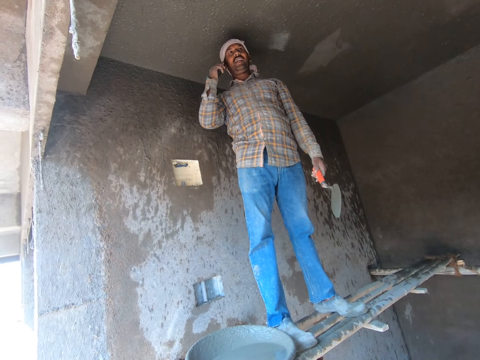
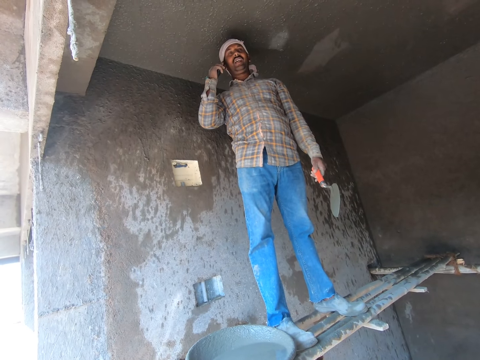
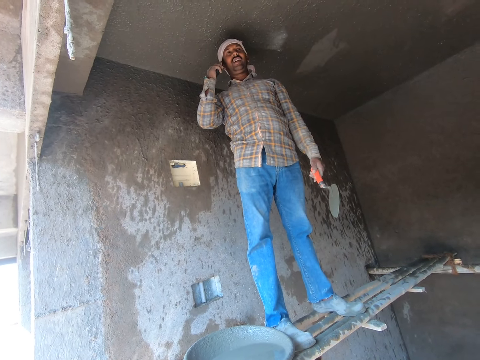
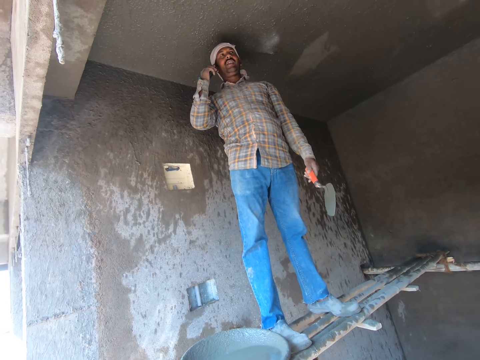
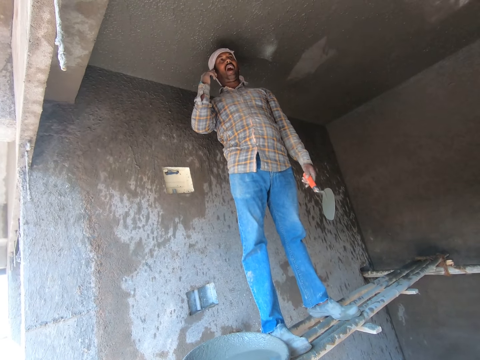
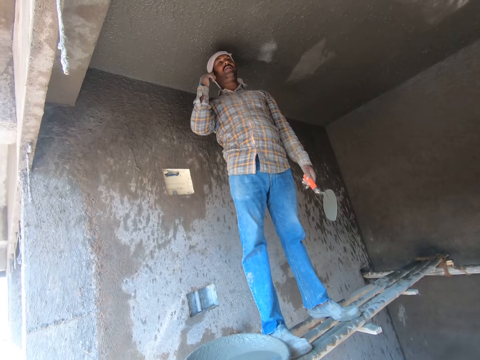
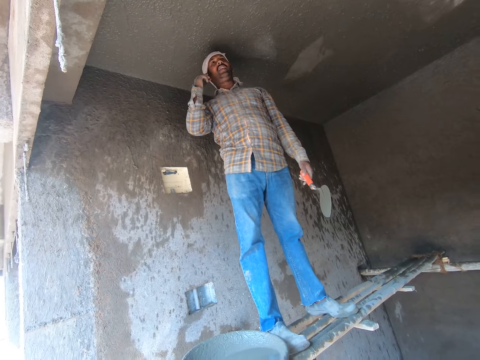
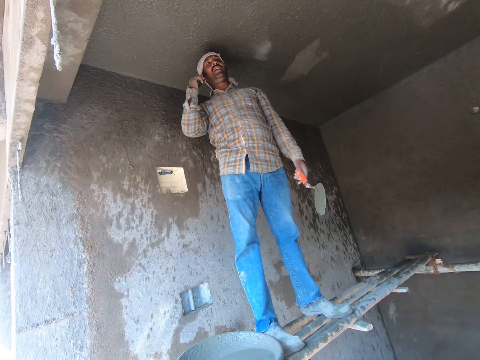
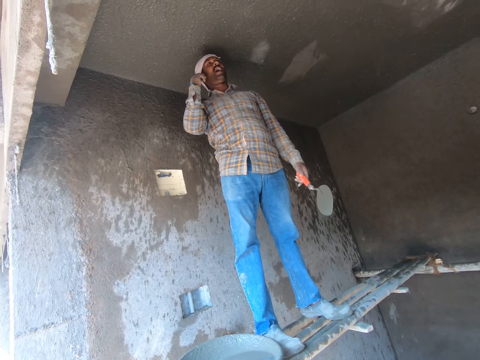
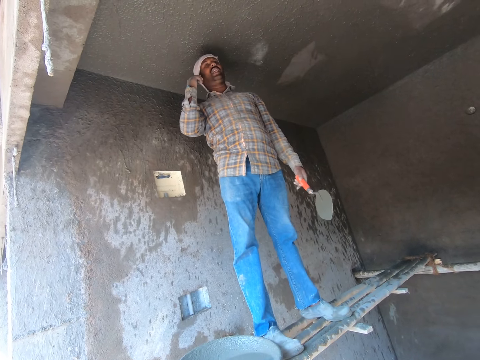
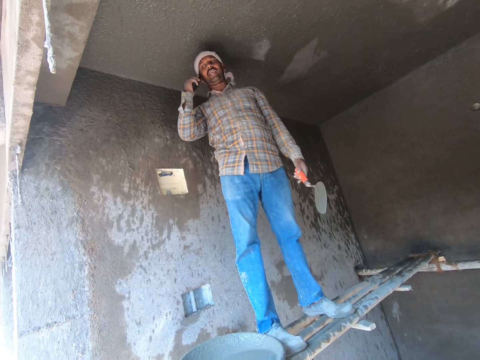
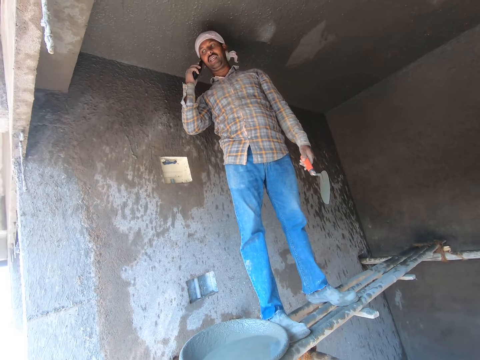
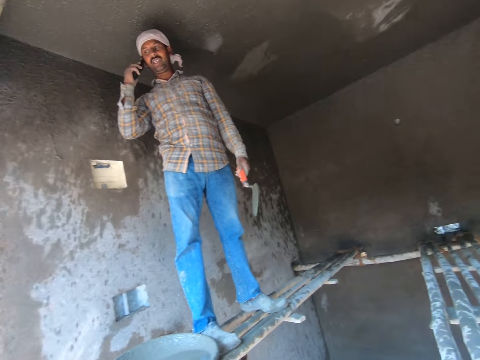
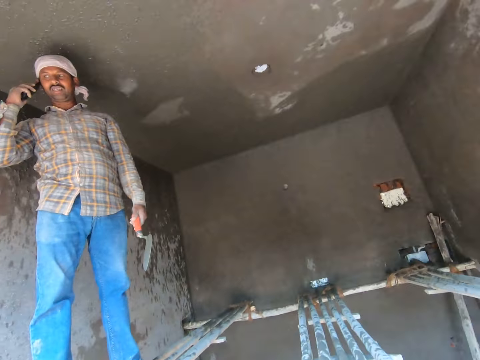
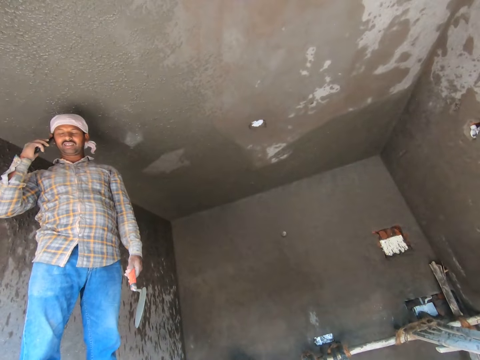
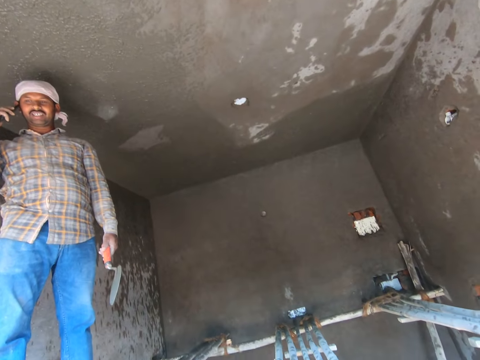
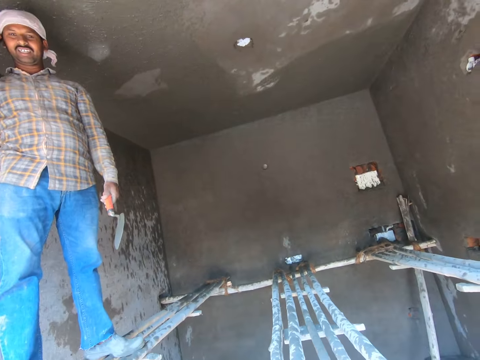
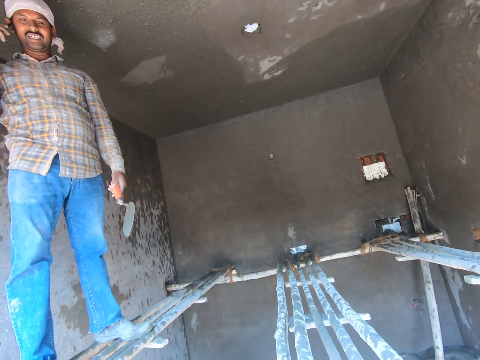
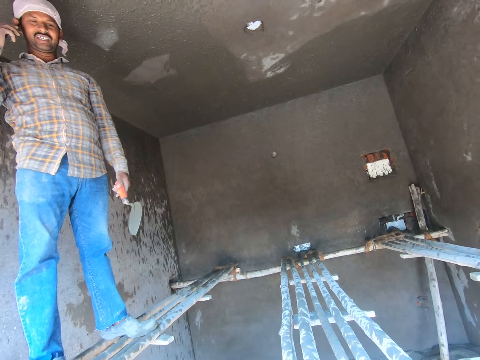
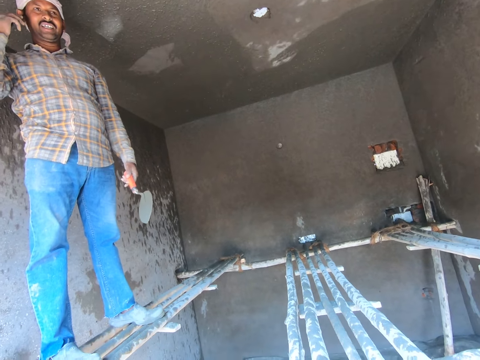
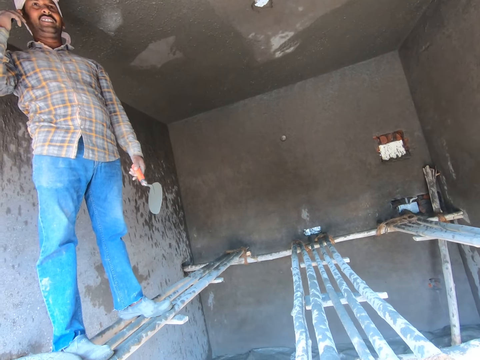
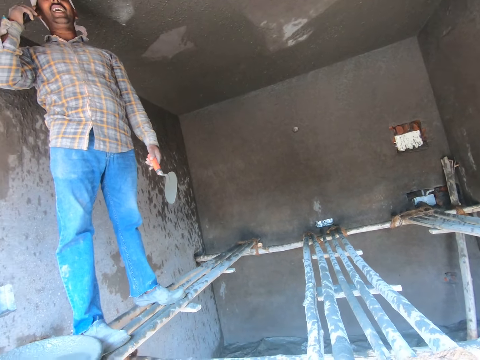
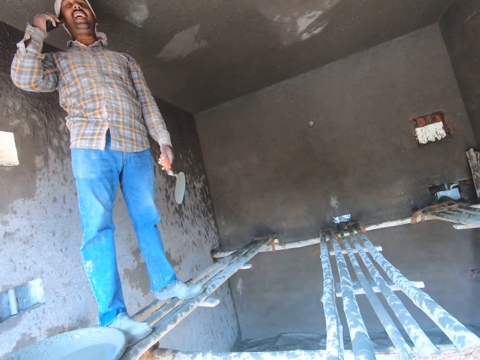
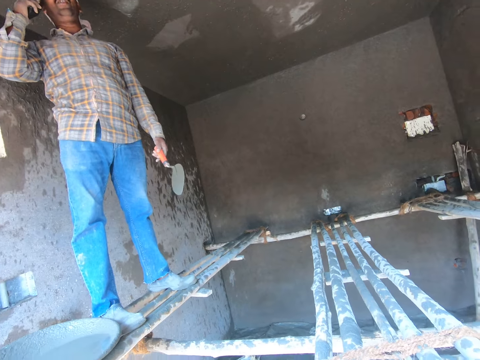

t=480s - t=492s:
The camera wearer looks inside a room.

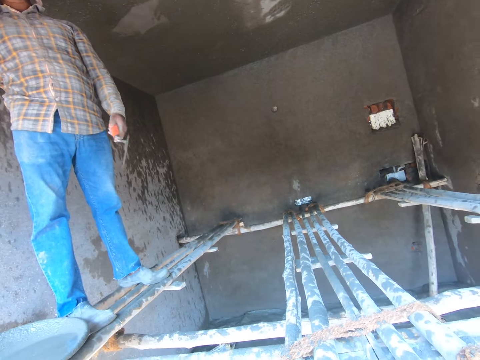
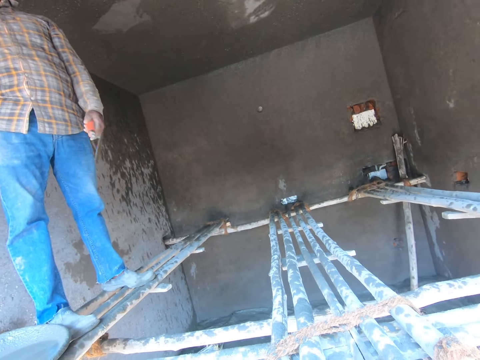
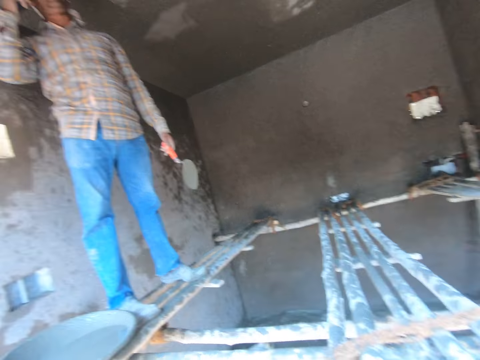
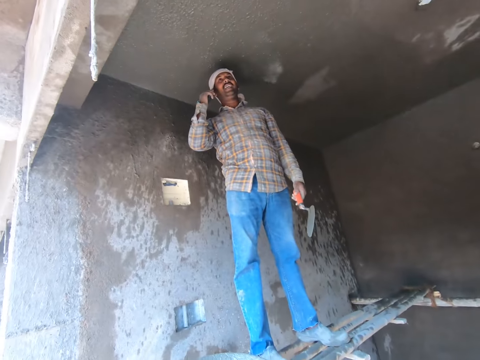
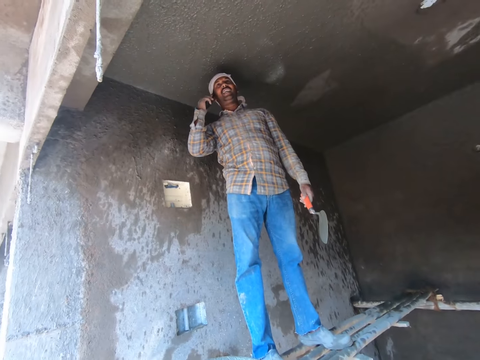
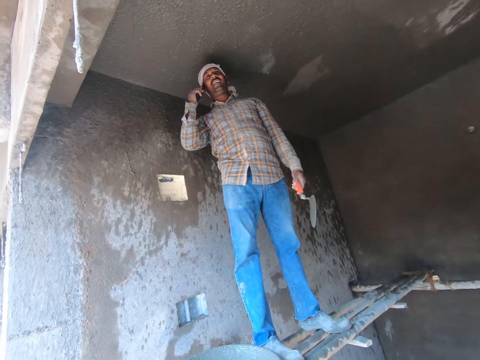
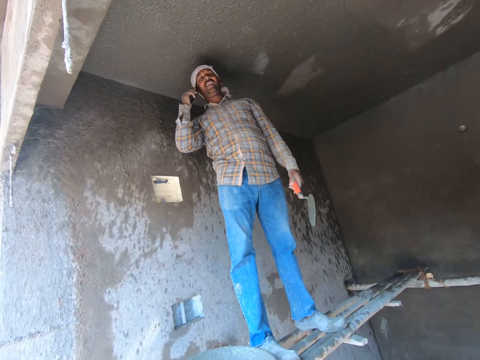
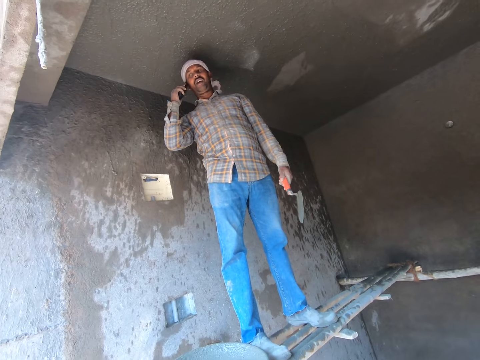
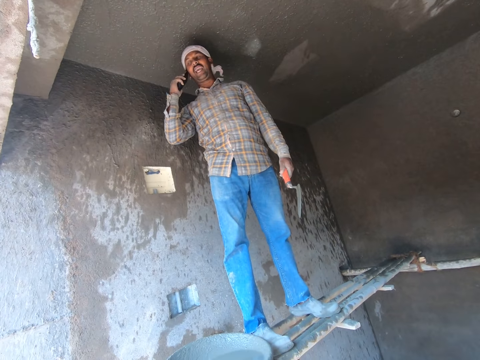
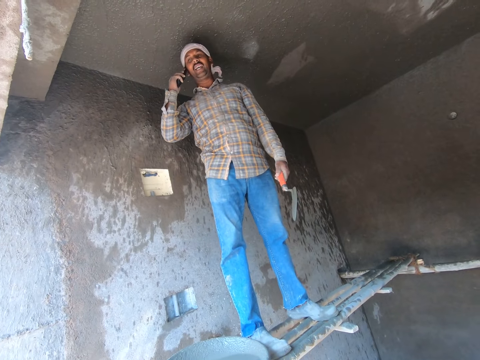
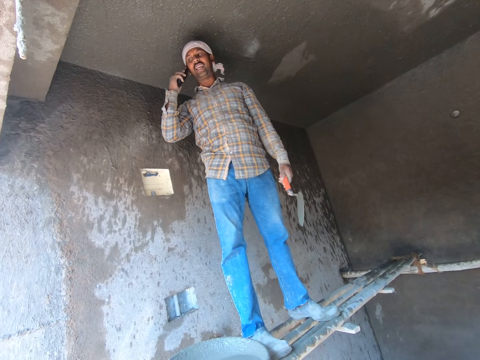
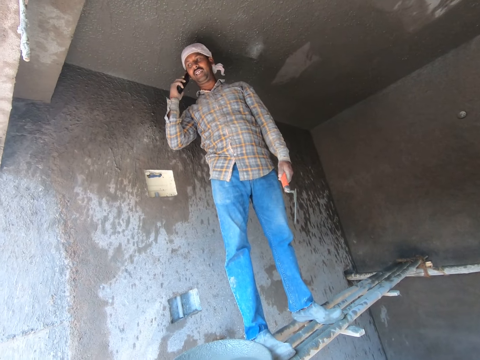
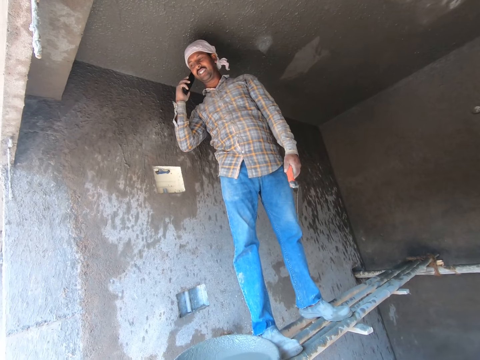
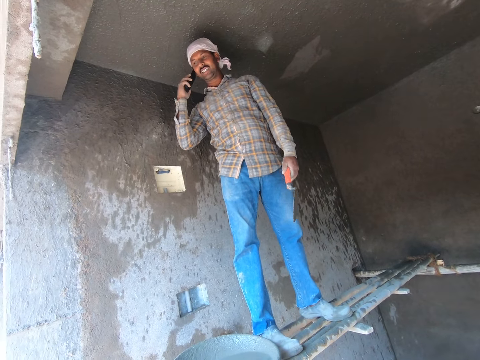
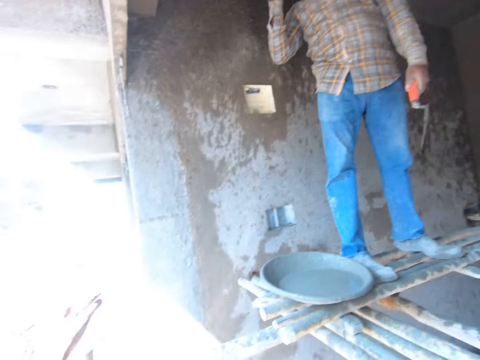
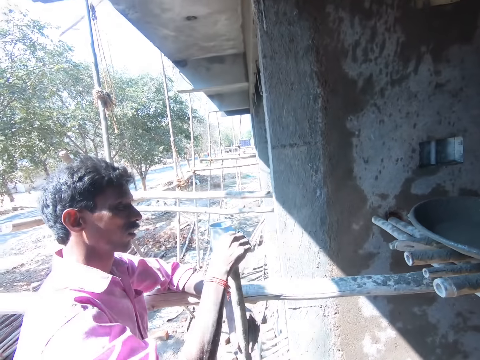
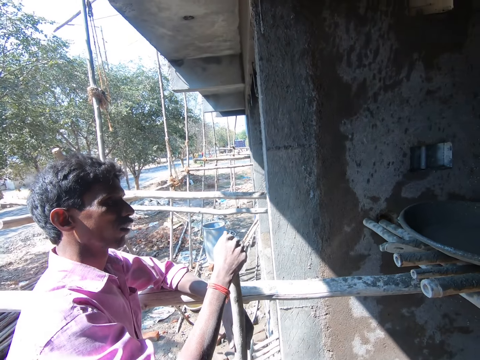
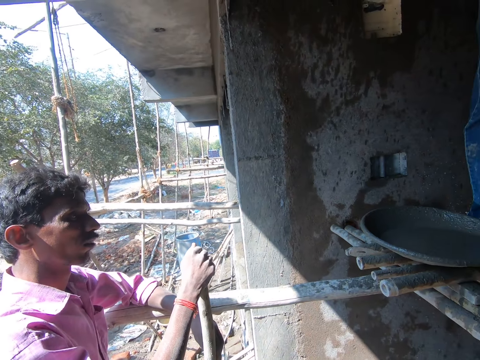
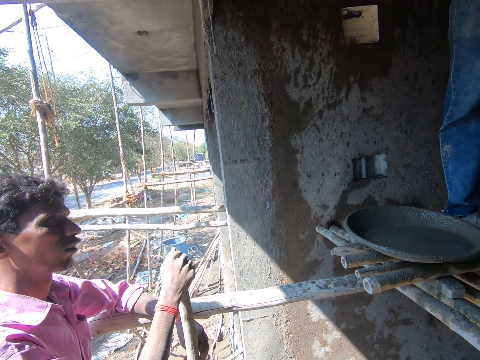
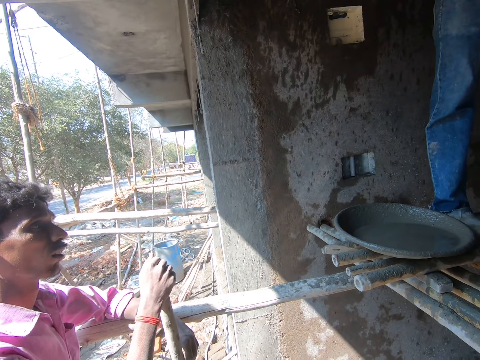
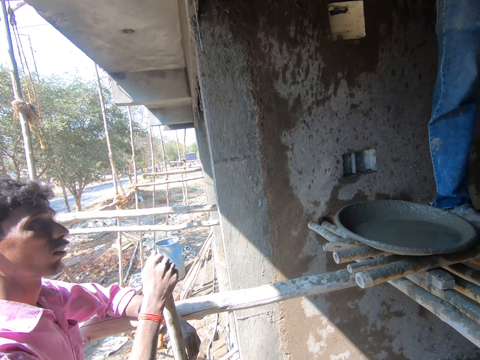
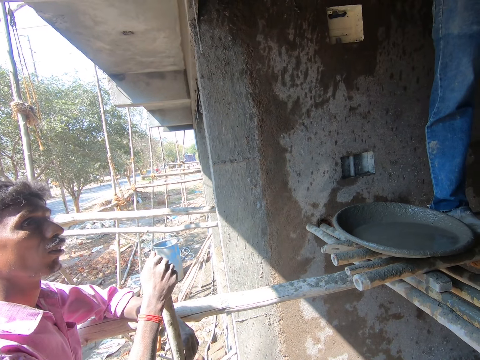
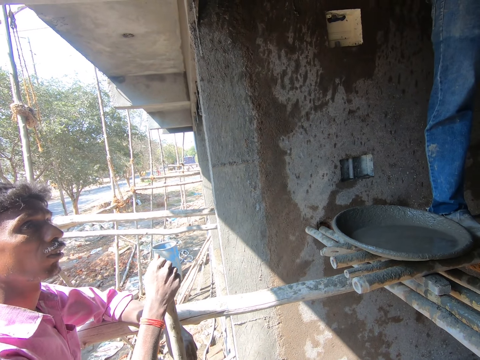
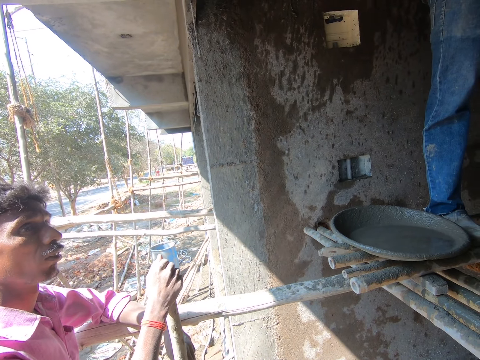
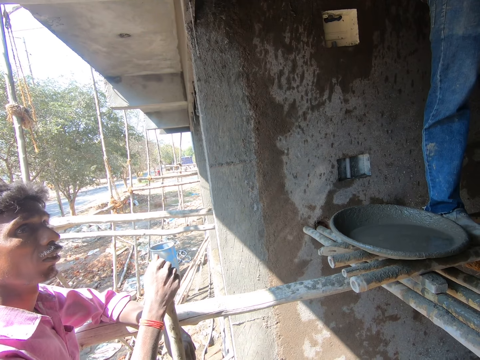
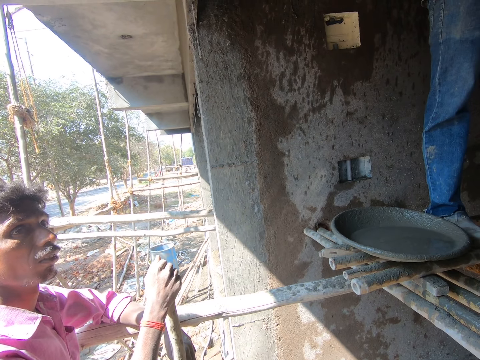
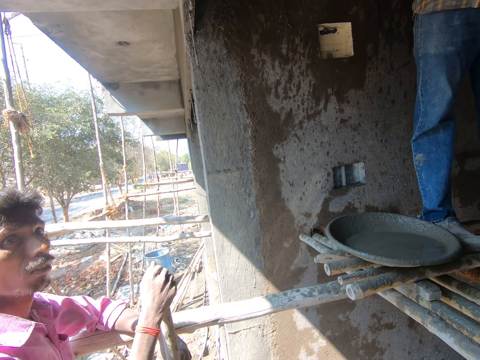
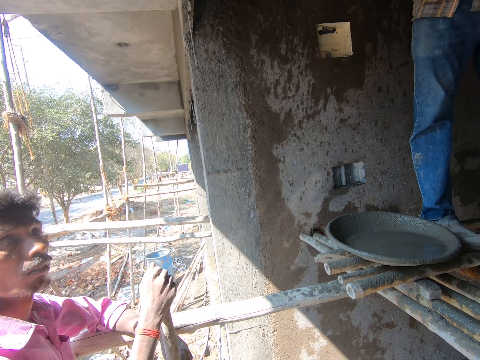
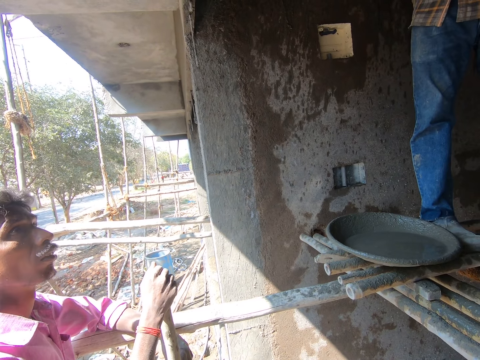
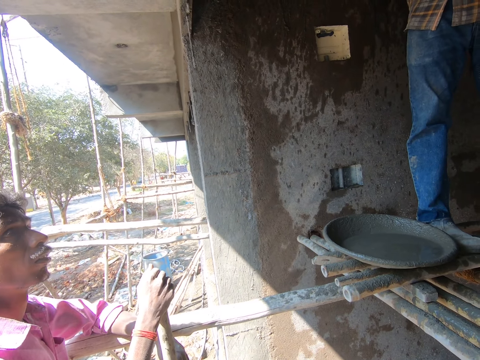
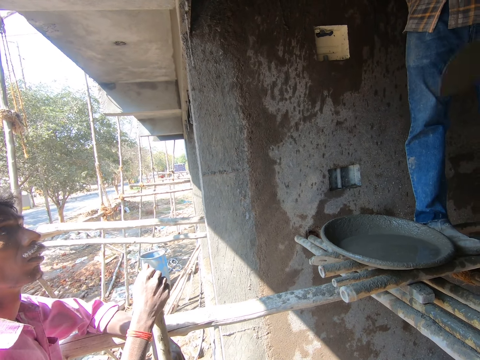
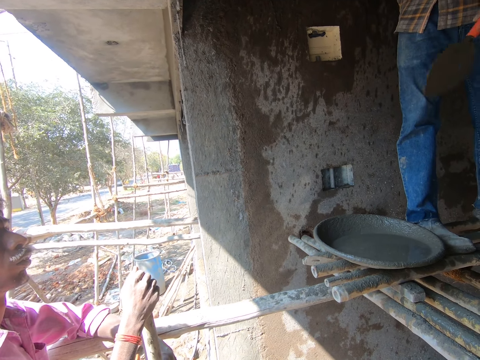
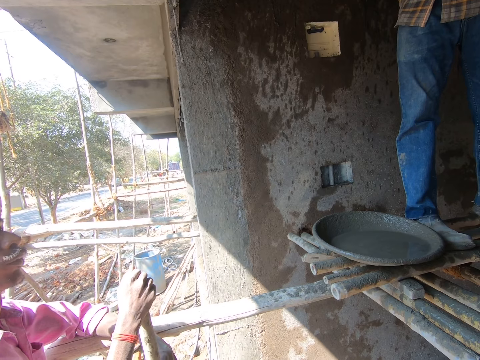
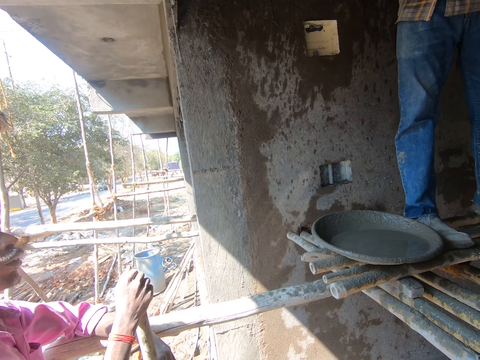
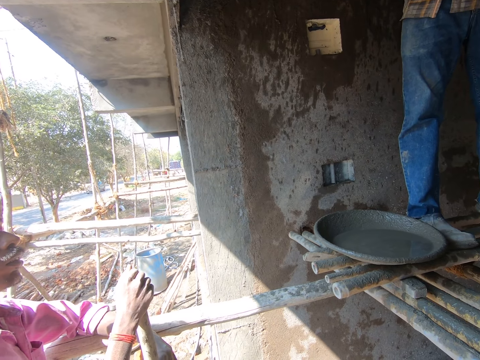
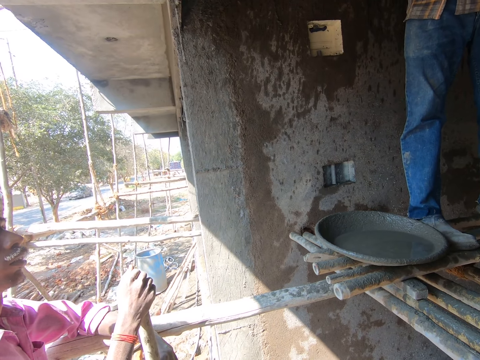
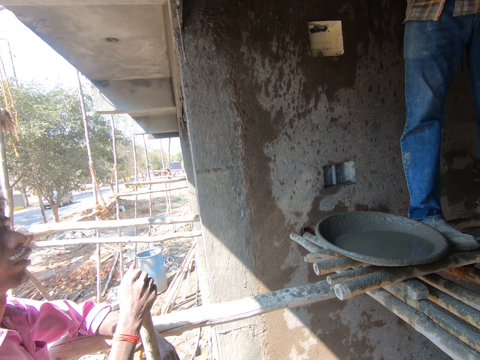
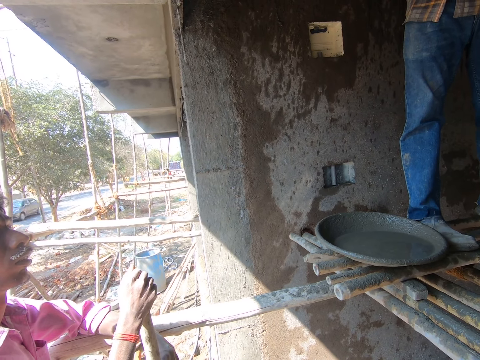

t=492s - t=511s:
The camera wearer looks at a man talking on the phone. They look at another man.
